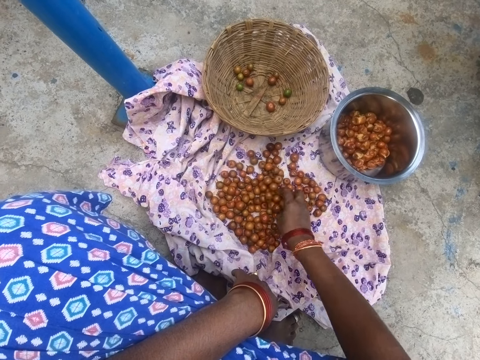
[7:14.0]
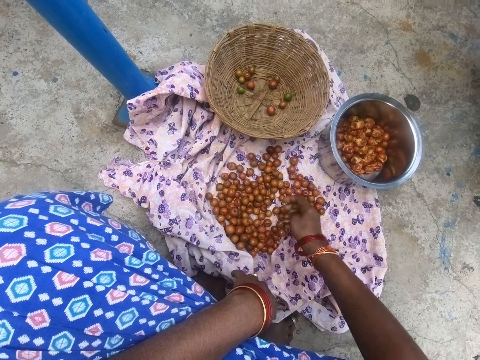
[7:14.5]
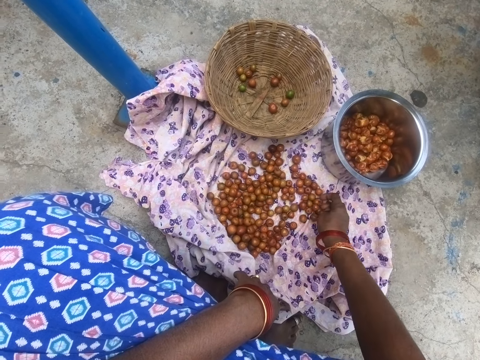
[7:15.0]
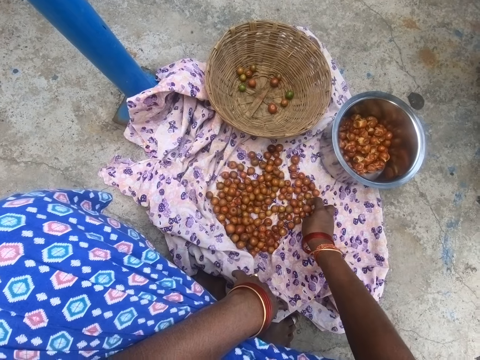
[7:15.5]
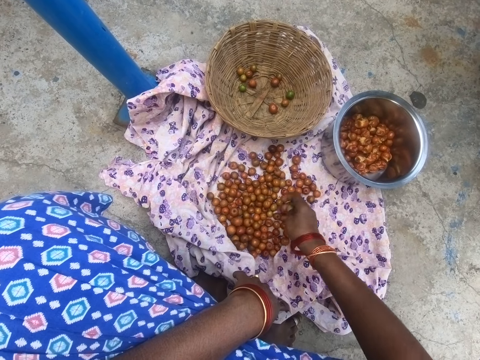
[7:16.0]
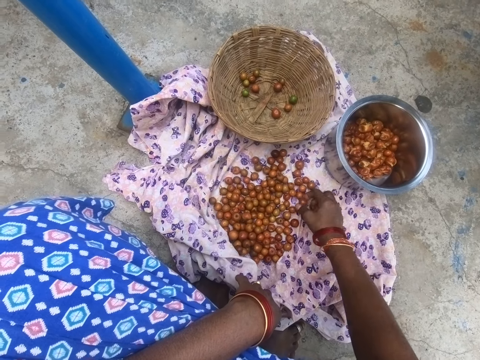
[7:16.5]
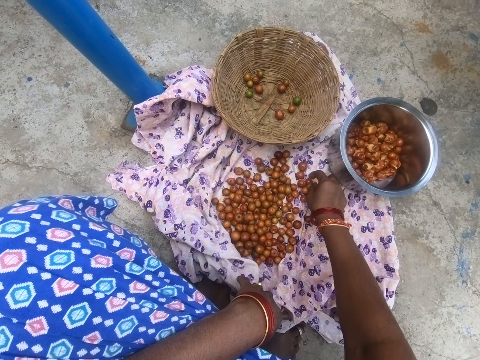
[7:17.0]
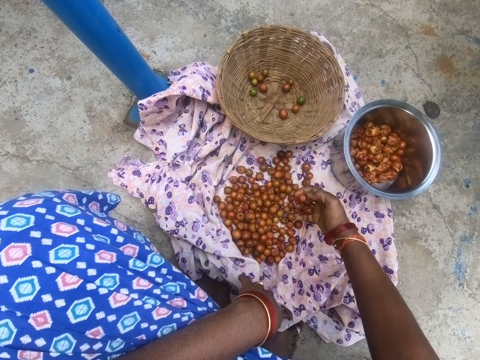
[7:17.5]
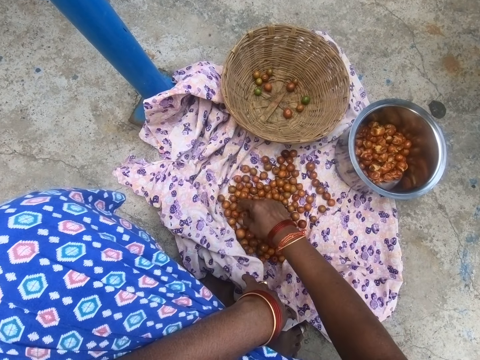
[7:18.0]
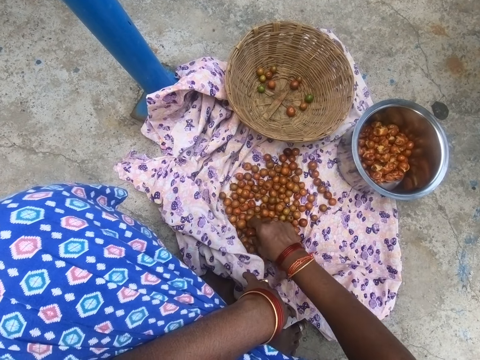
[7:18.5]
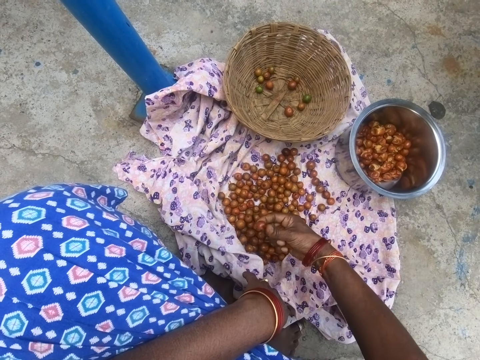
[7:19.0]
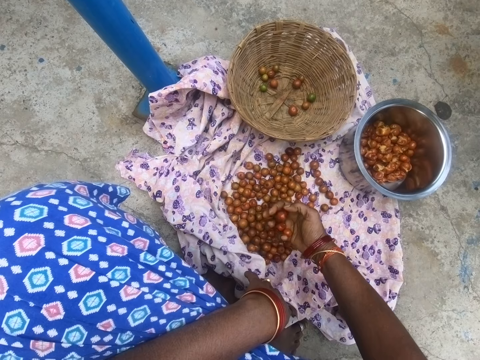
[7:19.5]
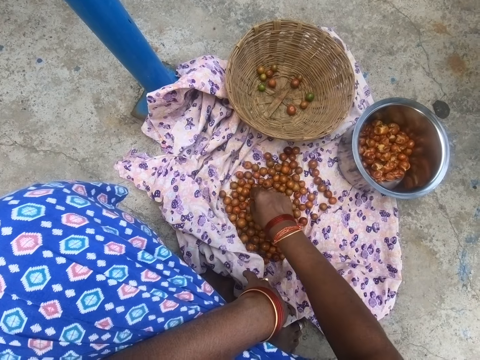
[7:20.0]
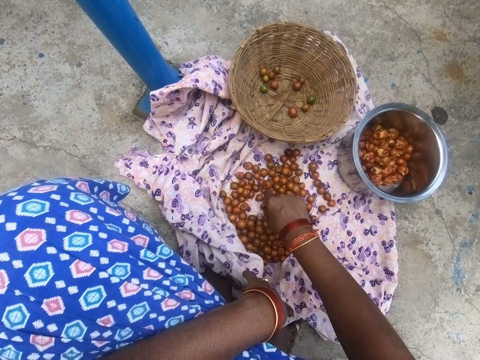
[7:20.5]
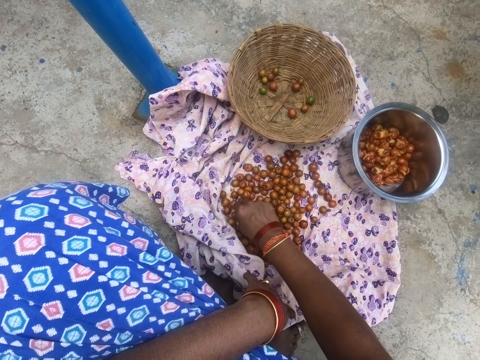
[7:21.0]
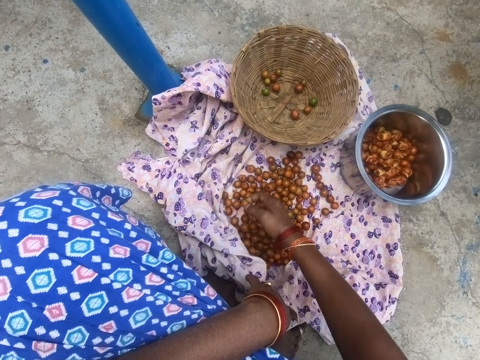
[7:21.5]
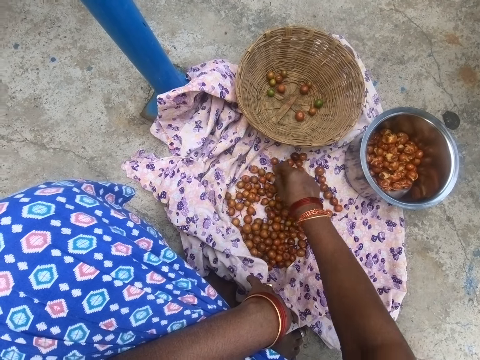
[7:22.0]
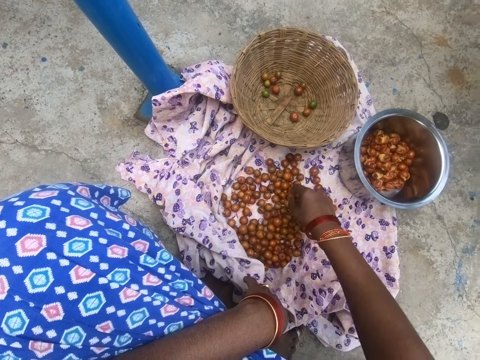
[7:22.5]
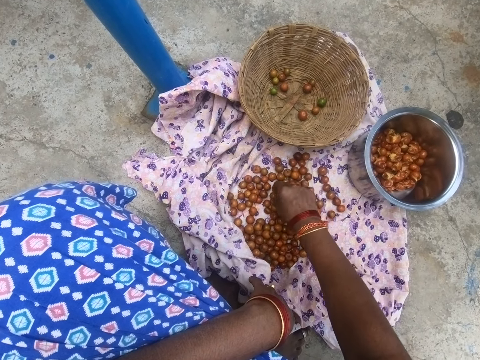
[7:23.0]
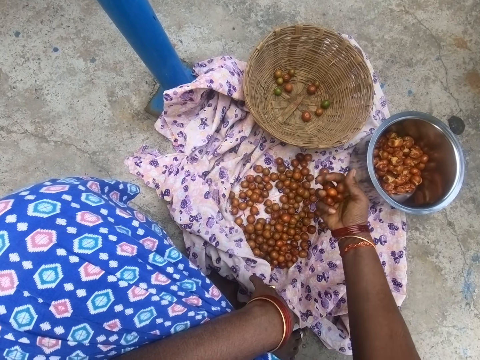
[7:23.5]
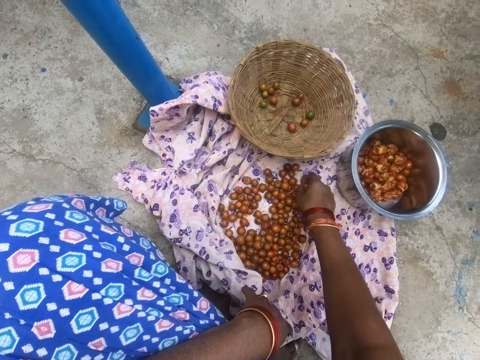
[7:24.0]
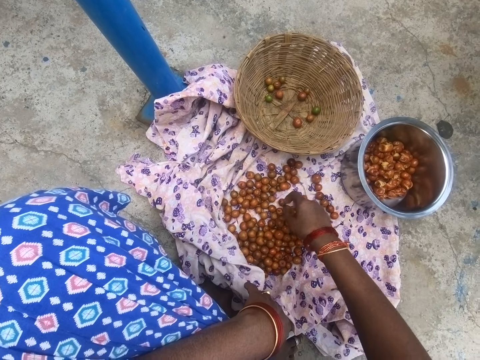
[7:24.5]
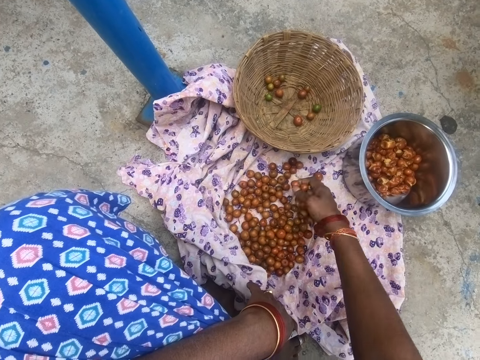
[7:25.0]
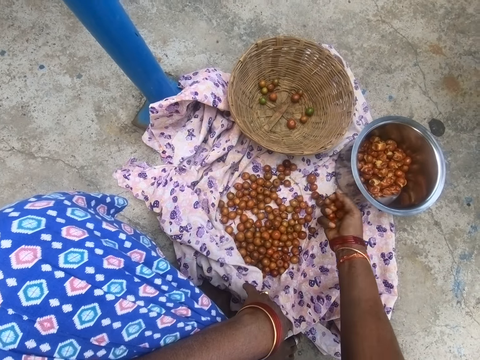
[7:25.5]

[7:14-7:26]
The camera wearer picks fruits.

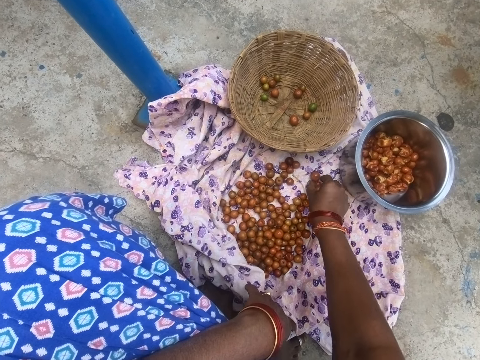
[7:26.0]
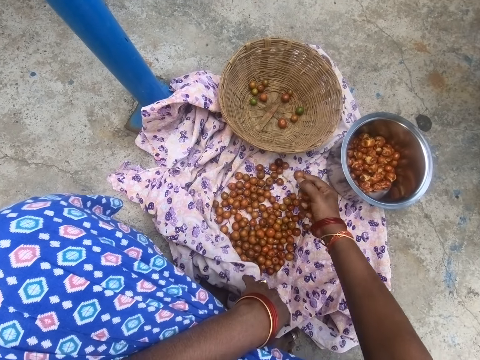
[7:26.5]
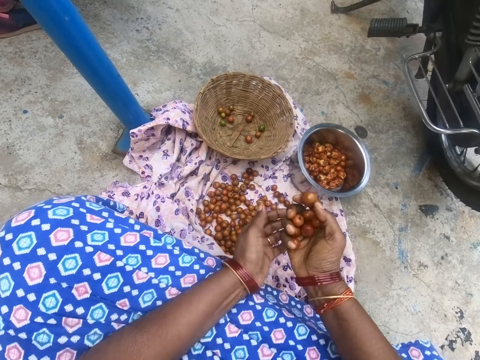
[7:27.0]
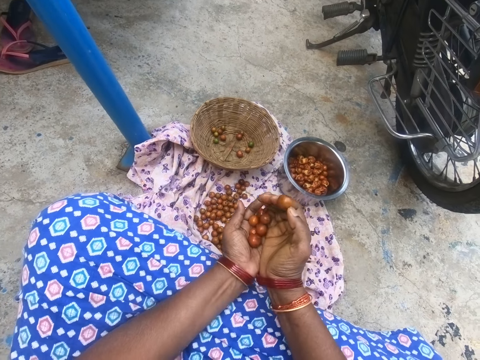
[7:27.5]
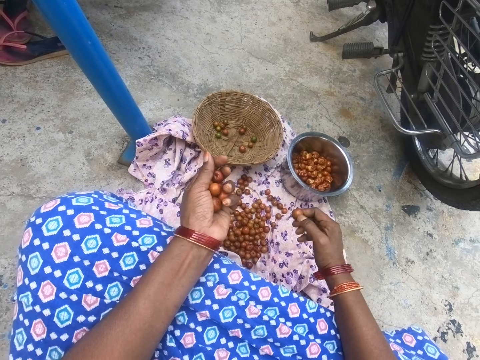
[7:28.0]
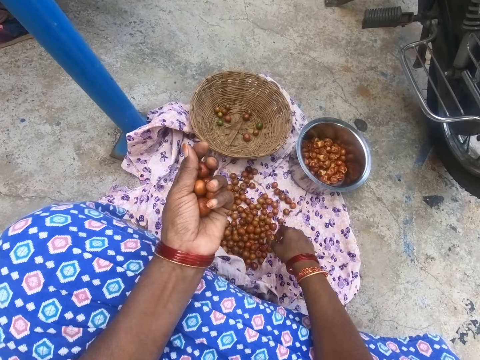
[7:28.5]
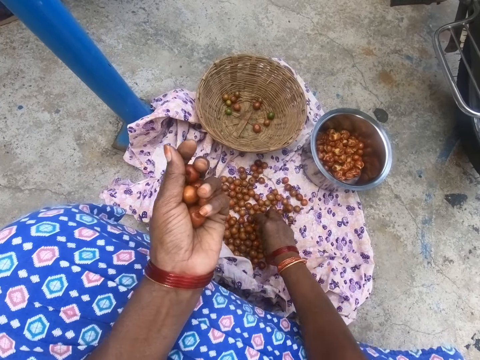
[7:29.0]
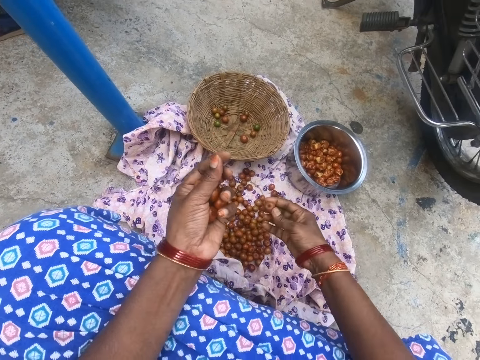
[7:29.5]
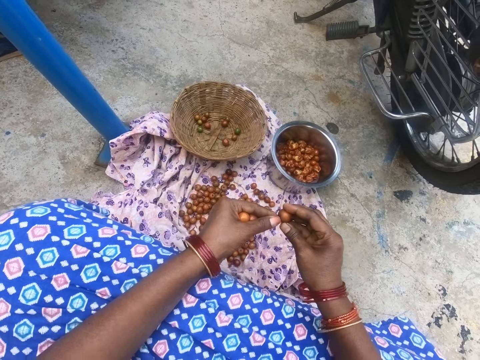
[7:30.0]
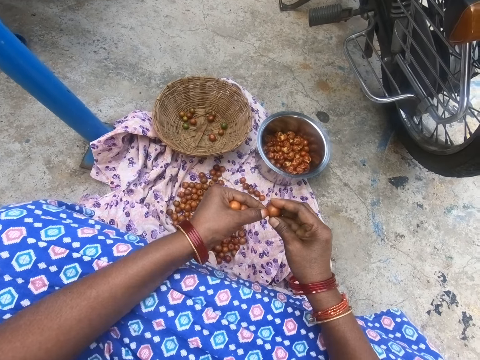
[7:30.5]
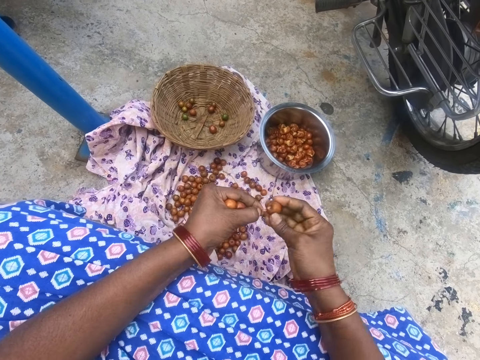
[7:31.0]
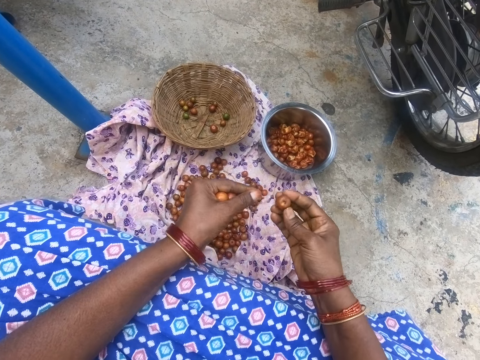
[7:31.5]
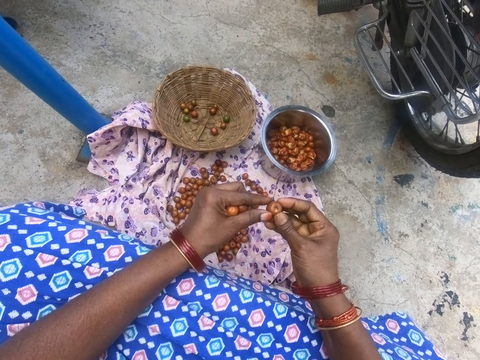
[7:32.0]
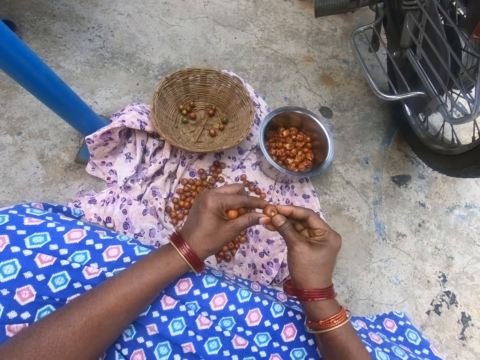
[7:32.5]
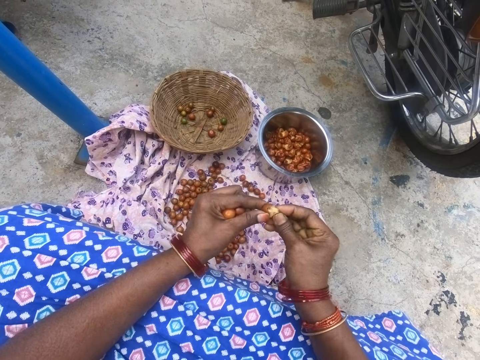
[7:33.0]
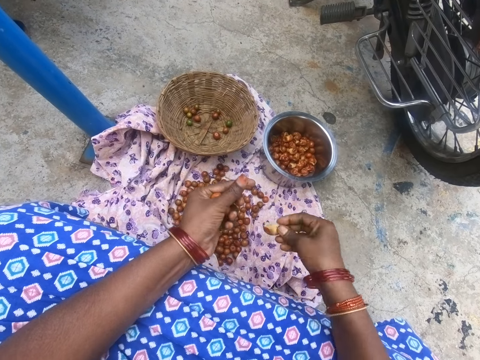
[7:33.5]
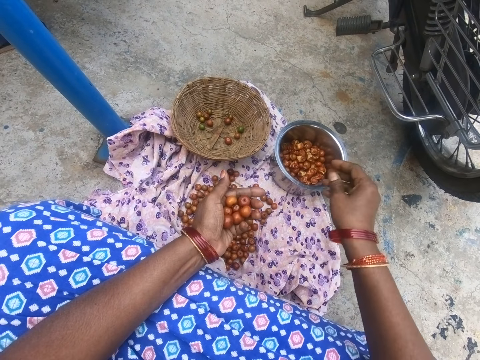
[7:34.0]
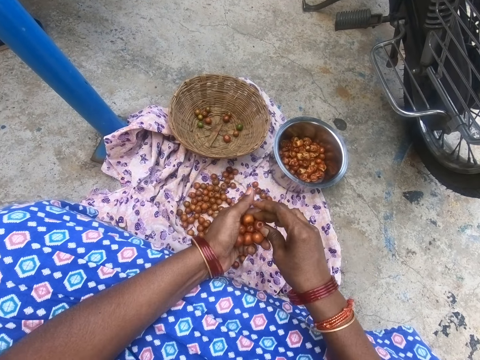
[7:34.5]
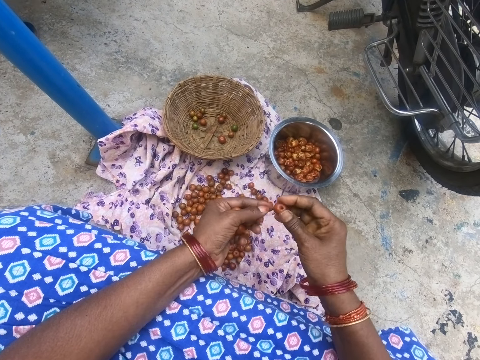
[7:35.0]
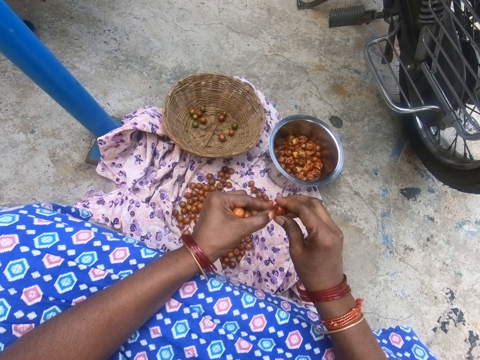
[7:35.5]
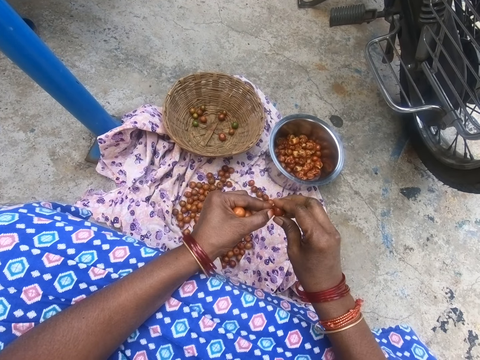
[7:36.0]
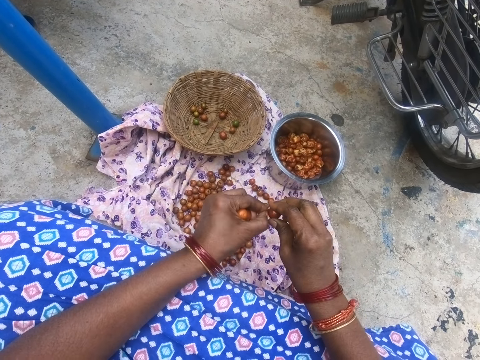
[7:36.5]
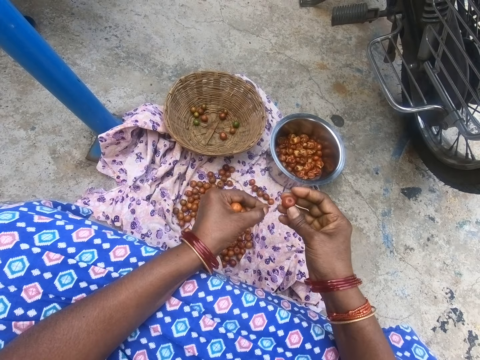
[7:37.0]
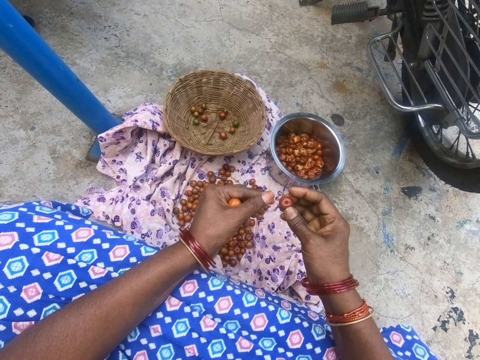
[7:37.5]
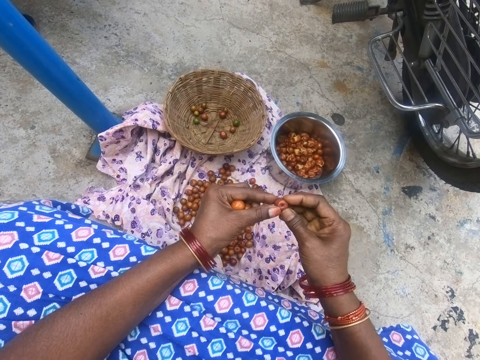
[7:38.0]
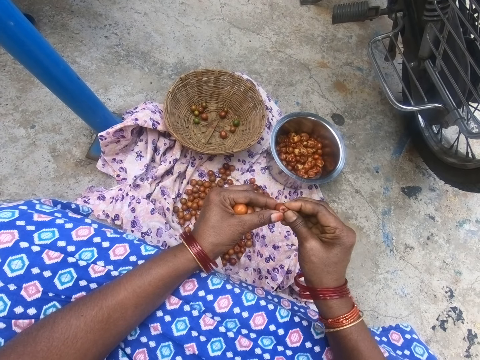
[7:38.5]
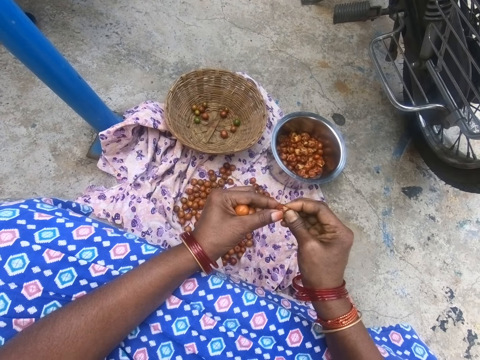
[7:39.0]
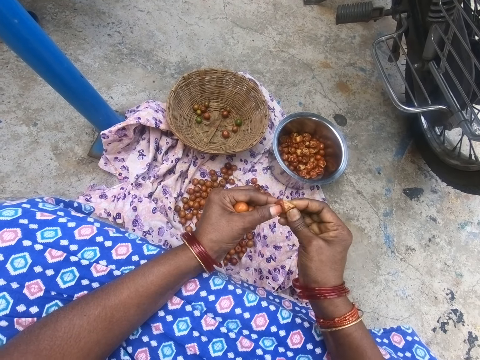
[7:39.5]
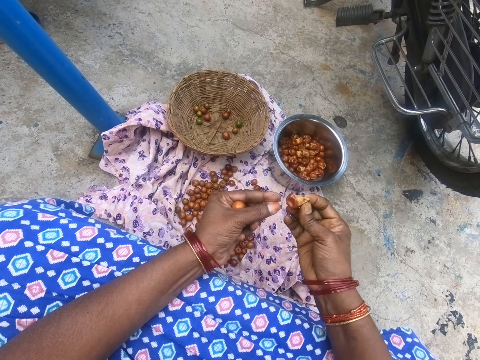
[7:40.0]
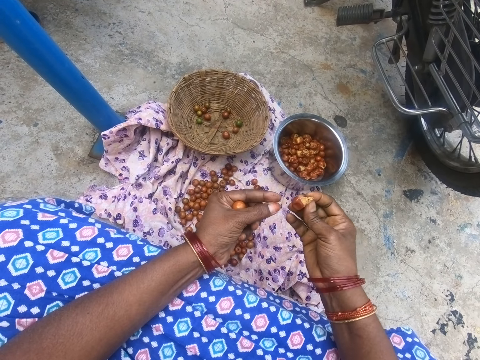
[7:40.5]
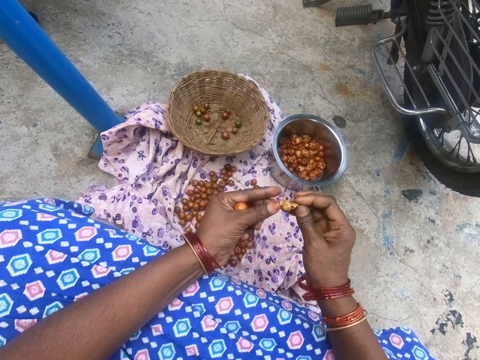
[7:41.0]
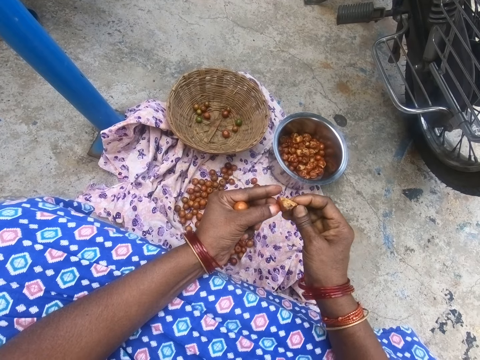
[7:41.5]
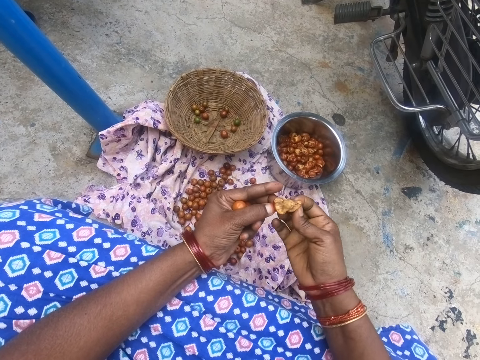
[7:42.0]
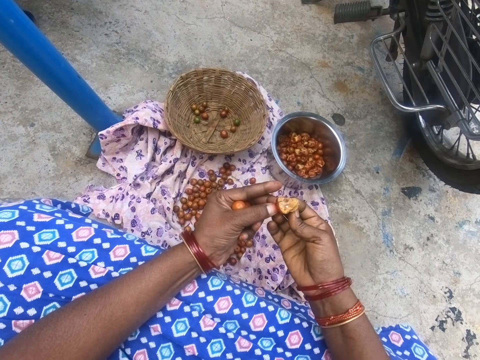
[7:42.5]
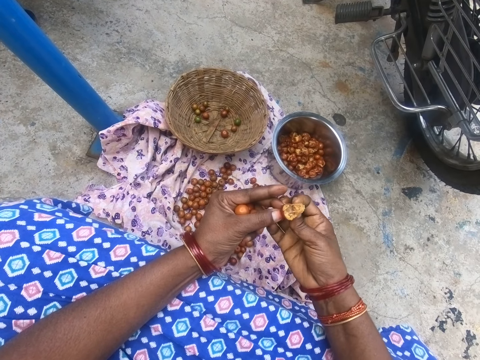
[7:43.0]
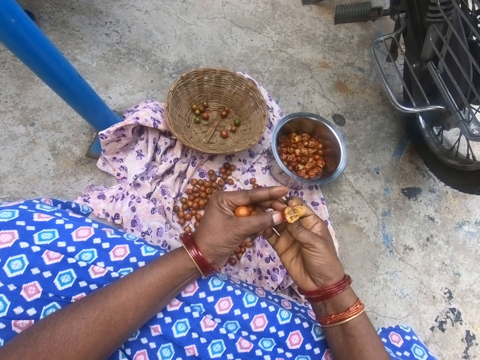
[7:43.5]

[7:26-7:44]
The camera wearer puts fruits into the left hand. They look at the fruit on the hand. They drop the fruit down. They pick a fruit. They remove the fruit tip. They peel the fruit. They squeeze the fruit. They drop the fruit into the pot. They pick fruit from the right hand. They remove the fruit tip. They squeeze the fruit. They peel the fruit. They look at the fruit.
